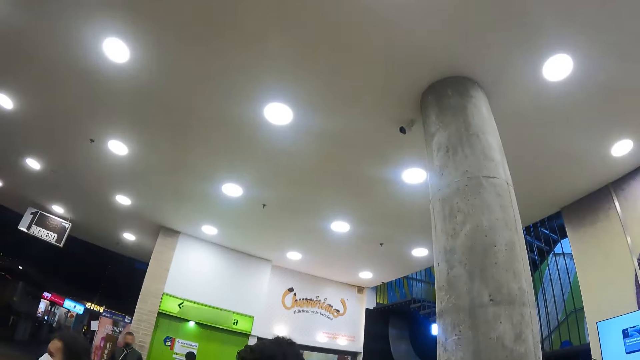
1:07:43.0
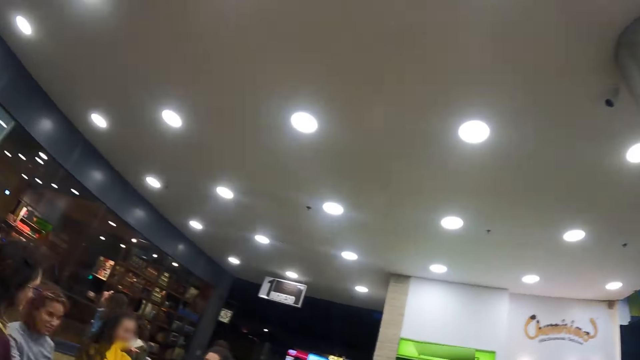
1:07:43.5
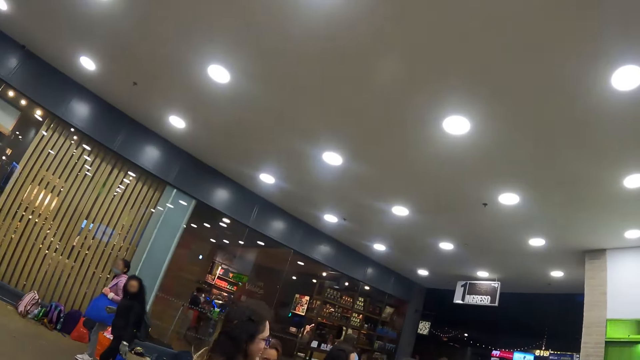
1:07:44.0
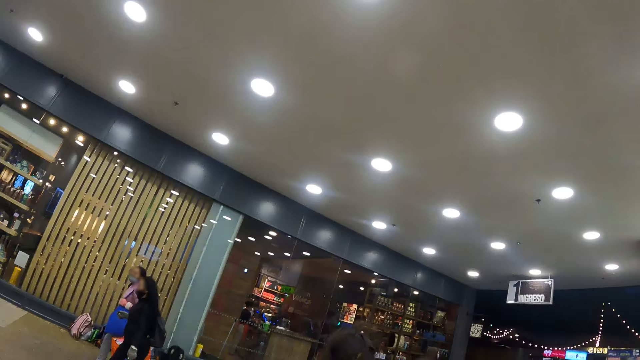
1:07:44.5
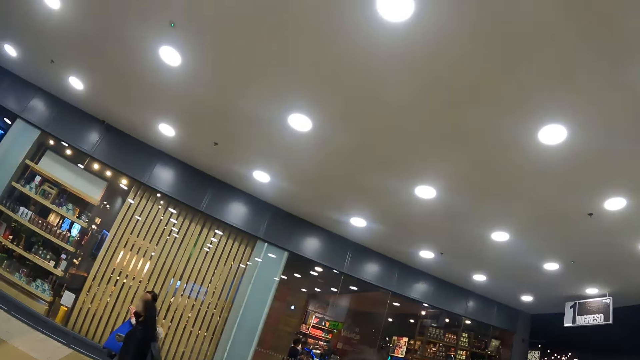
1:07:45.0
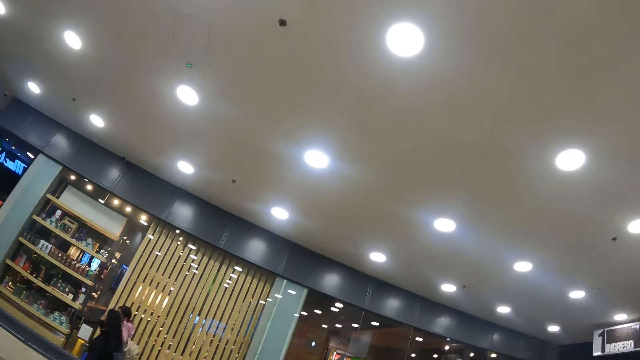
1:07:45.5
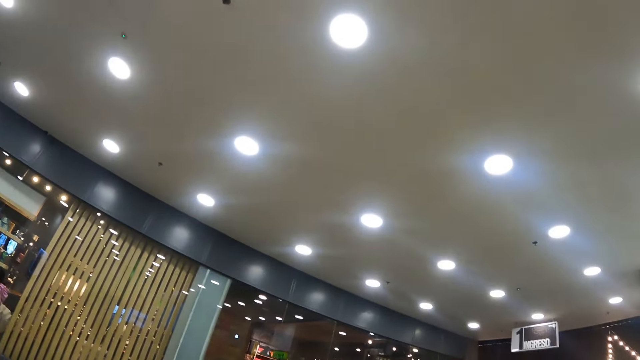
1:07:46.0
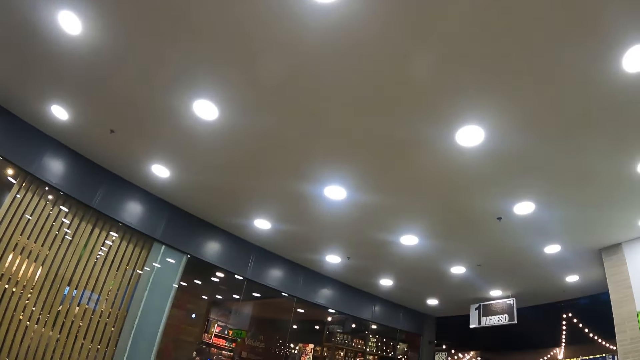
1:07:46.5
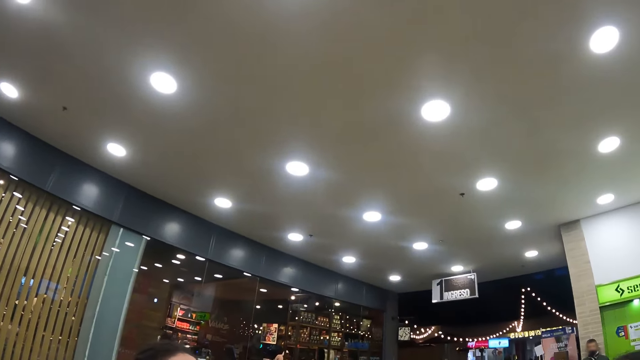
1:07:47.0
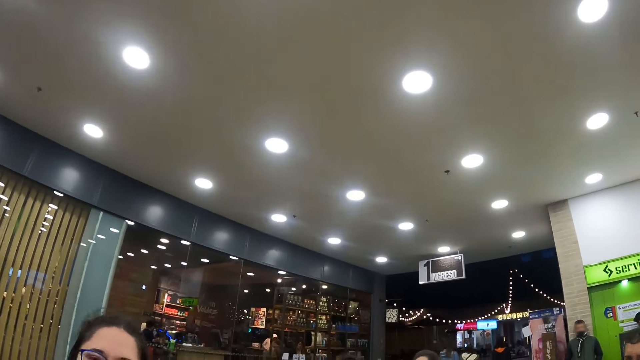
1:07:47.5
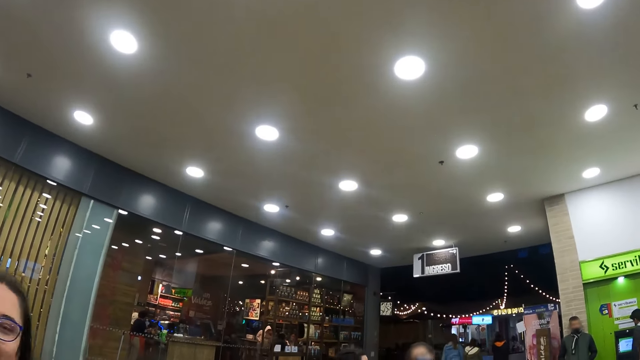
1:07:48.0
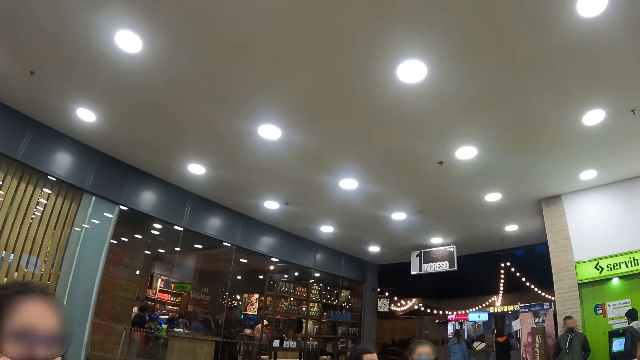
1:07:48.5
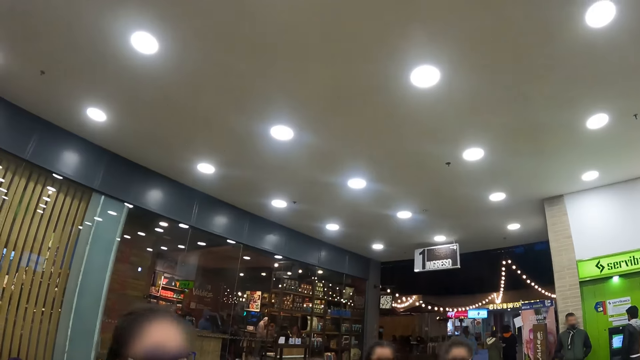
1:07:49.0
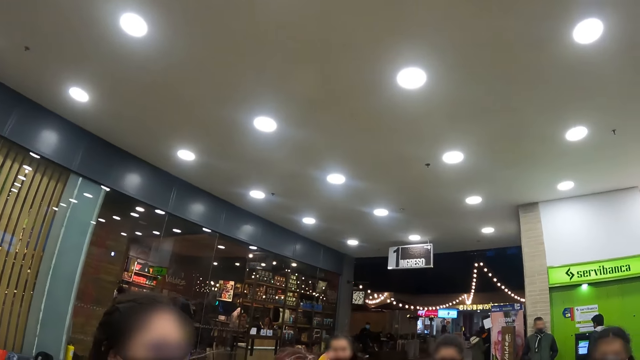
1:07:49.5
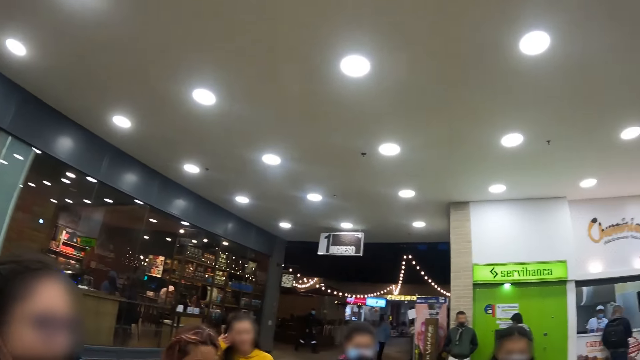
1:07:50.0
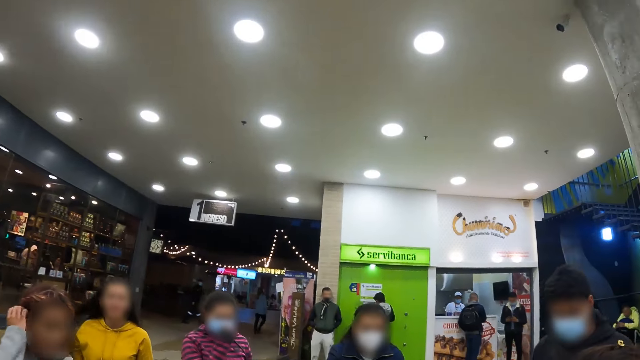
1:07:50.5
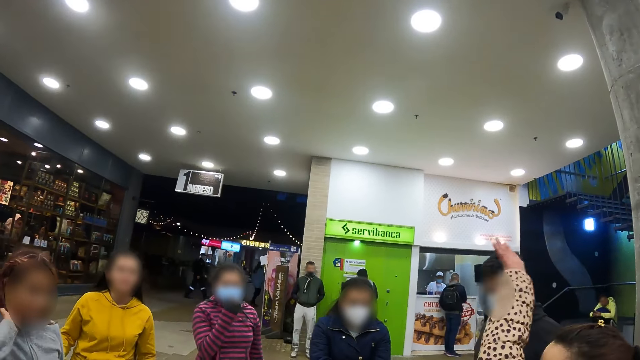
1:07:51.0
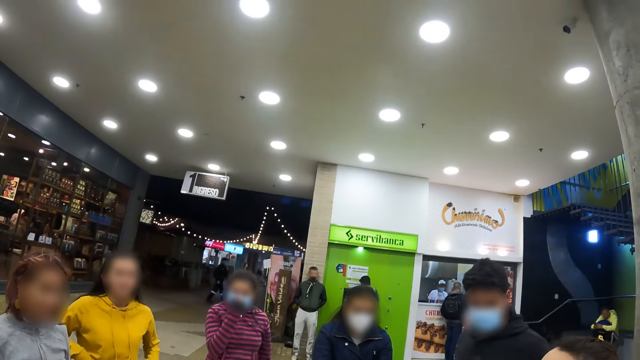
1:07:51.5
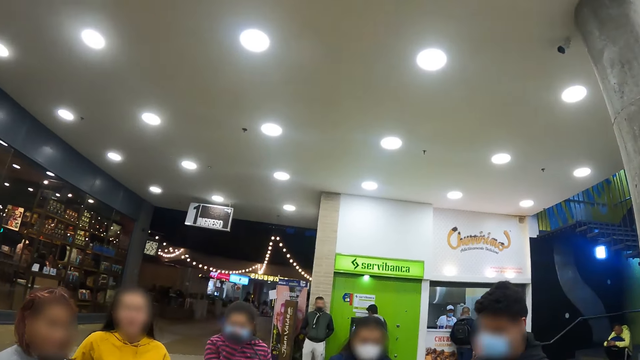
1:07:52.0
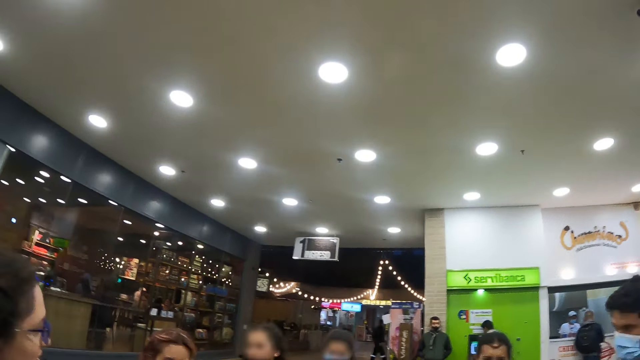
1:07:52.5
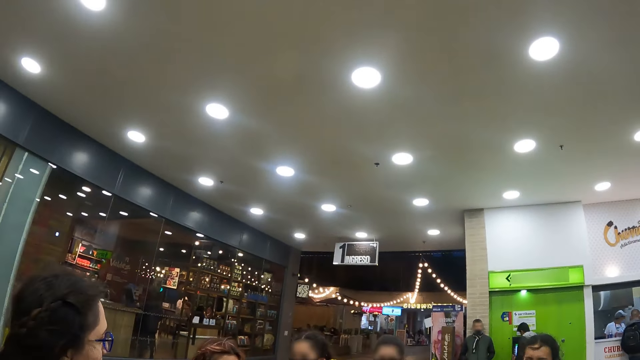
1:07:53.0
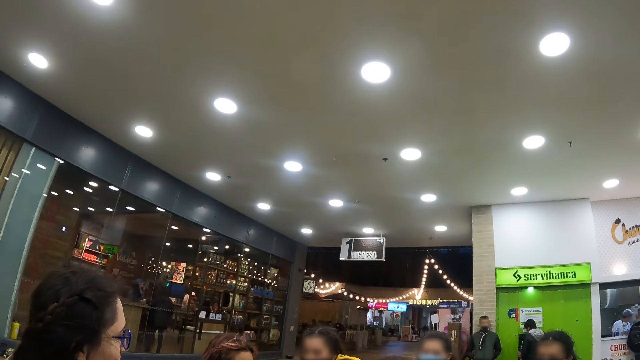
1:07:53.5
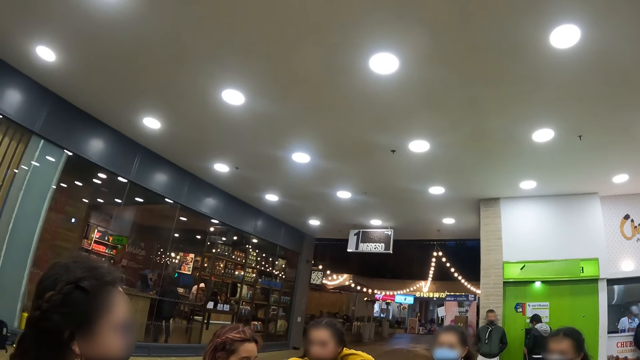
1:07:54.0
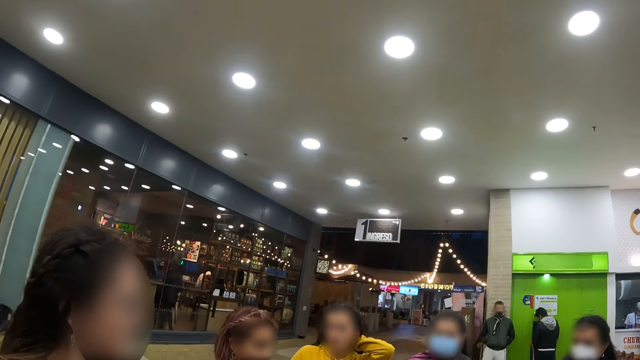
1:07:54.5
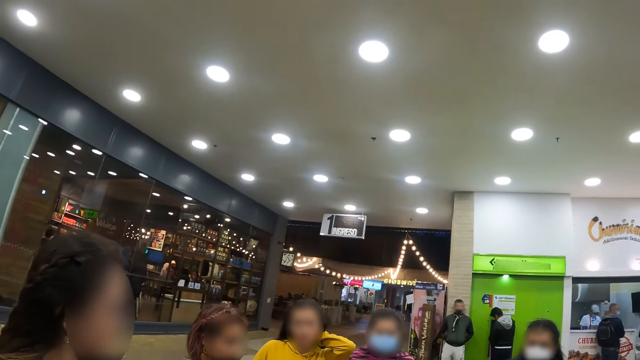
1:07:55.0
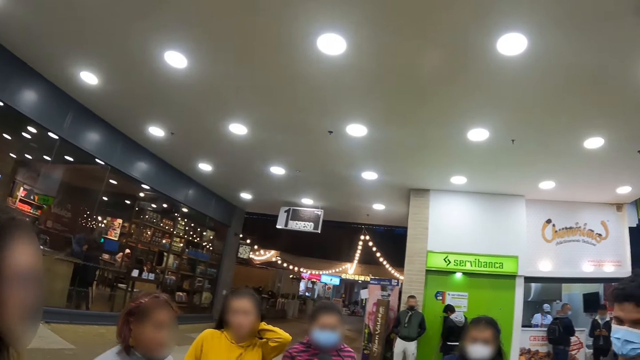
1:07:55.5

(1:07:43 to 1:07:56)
The camera wearer looks around. They interact with a lady. The lady converses with the camera wearer. The camera wearer interacts with people.

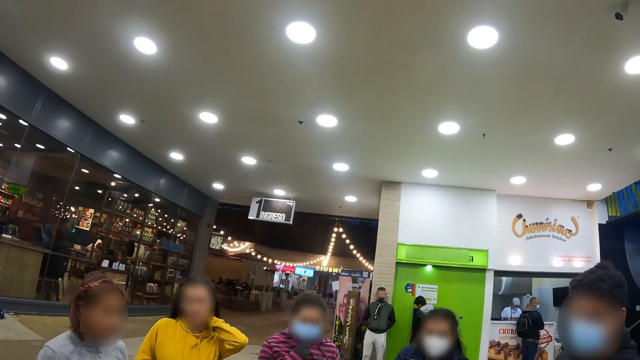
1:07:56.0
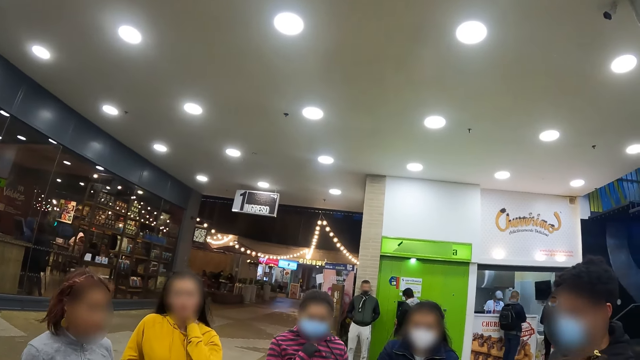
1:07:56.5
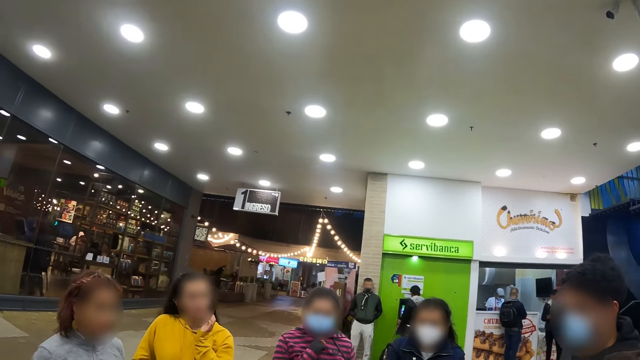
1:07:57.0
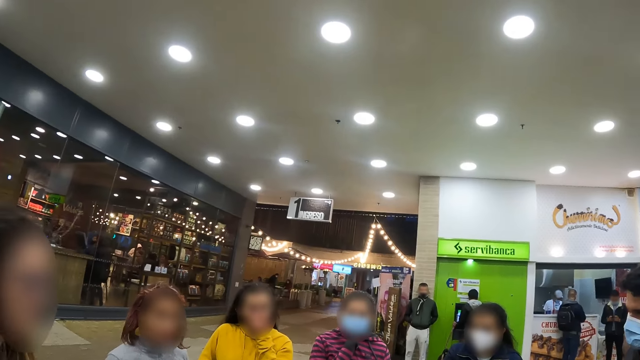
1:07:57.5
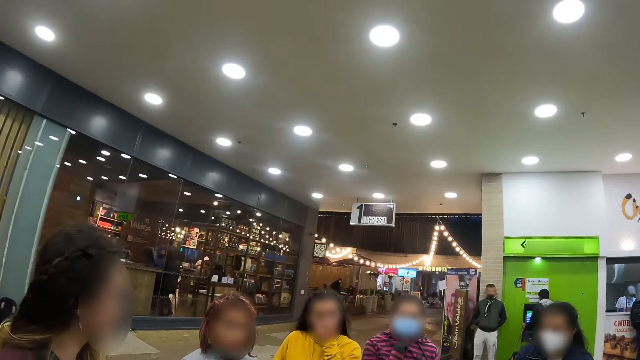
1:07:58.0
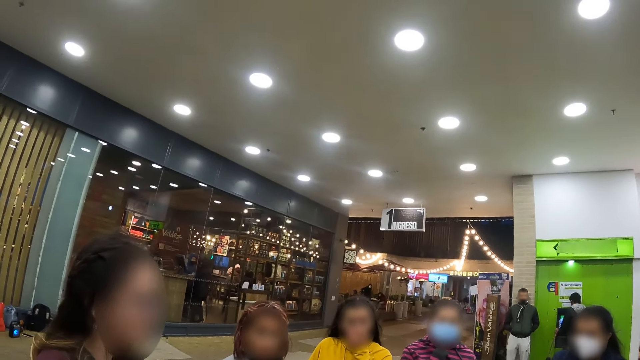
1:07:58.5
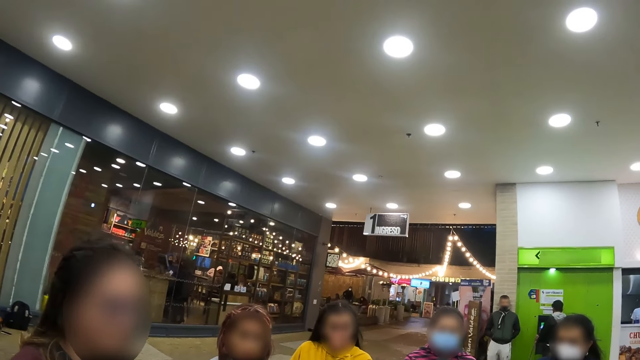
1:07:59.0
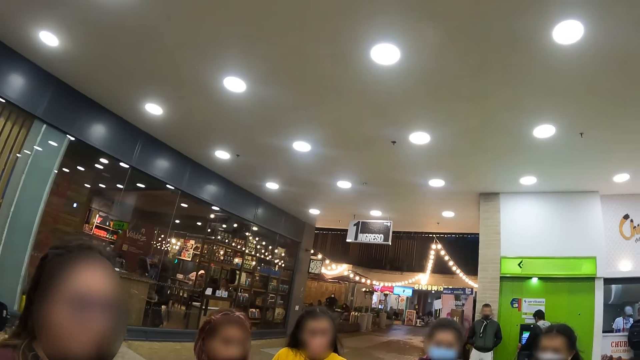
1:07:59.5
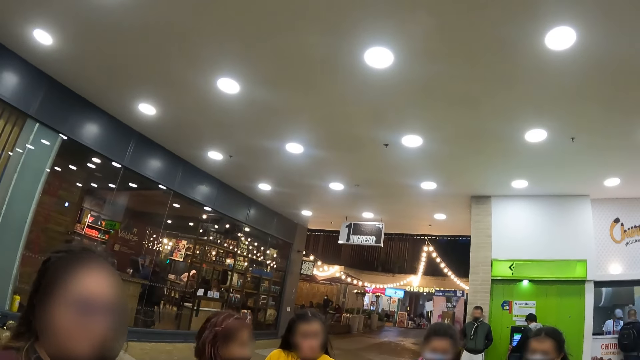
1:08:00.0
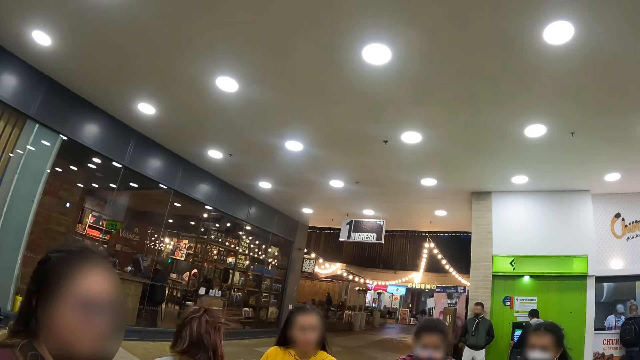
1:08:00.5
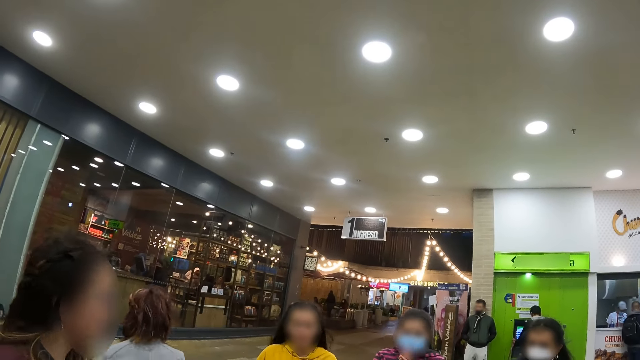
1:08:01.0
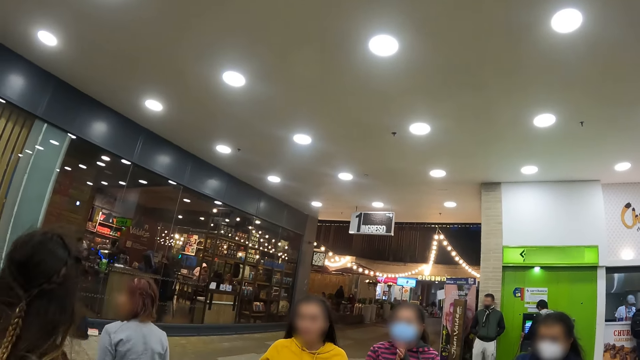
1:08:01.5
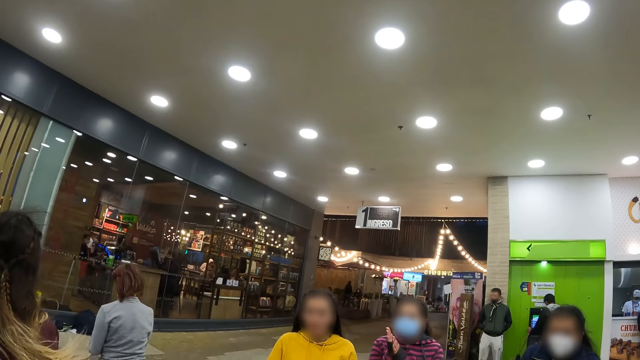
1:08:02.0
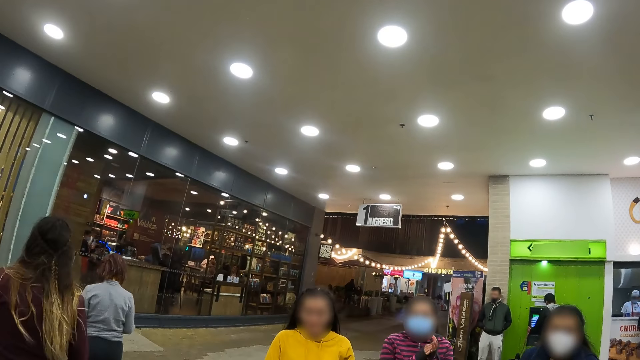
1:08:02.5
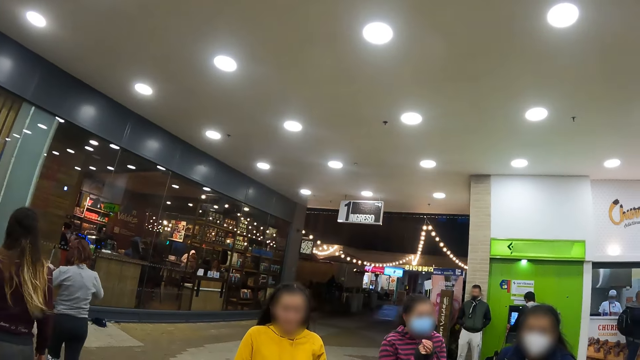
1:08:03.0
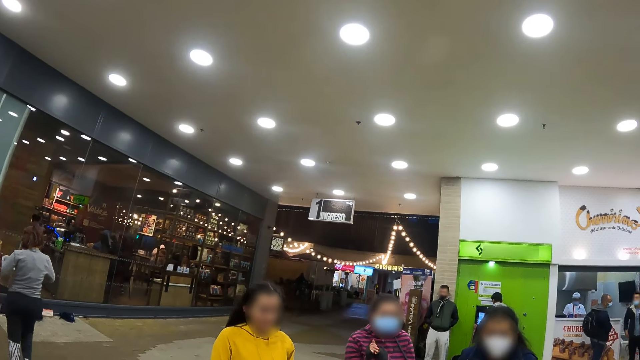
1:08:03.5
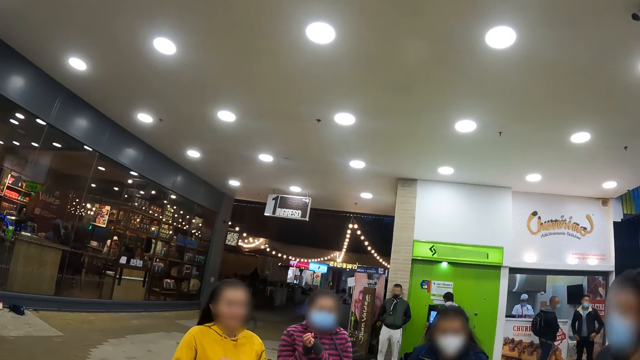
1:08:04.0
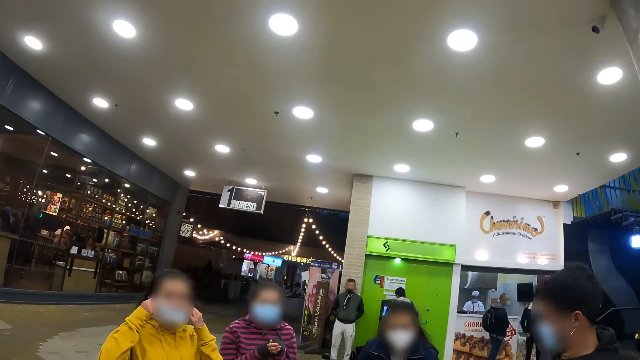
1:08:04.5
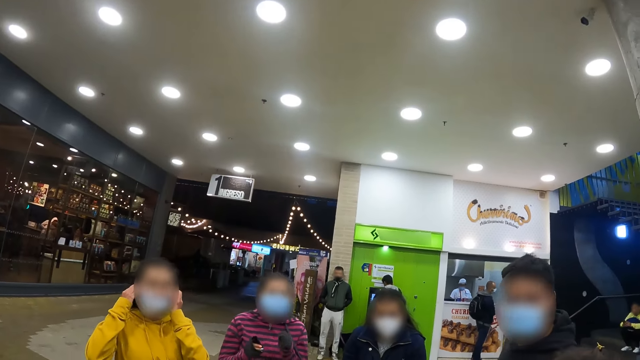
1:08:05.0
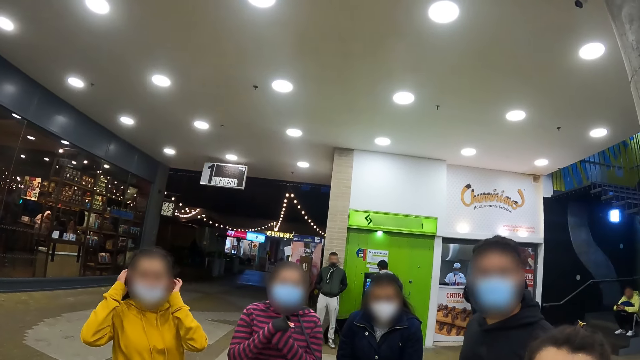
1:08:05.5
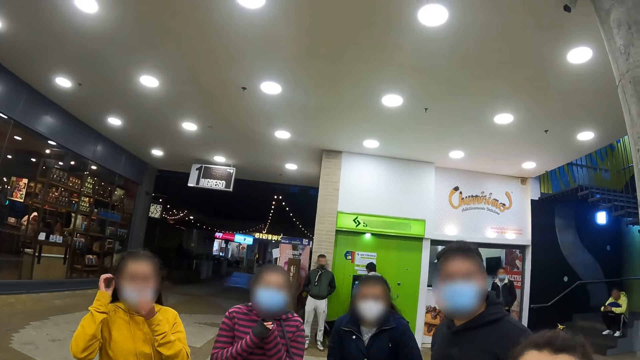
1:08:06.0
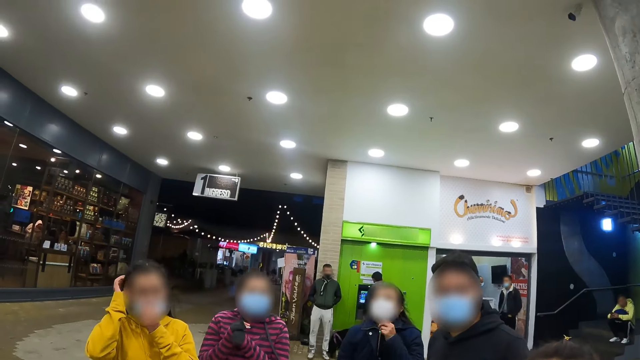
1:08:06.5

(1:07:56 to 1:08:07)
A lady and another lady walk away. A third lady wears a mask.
